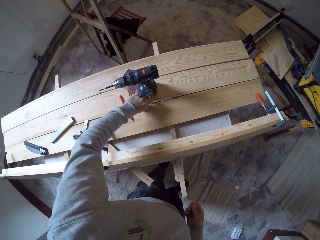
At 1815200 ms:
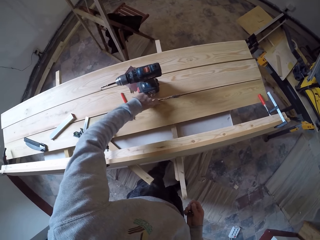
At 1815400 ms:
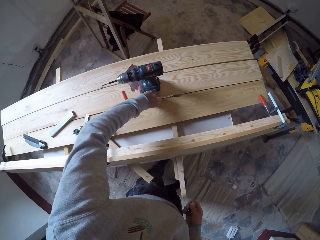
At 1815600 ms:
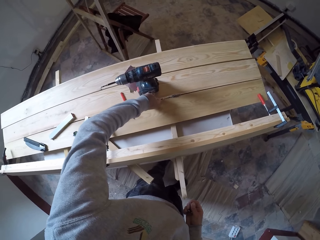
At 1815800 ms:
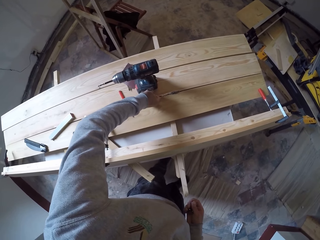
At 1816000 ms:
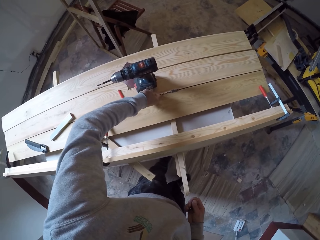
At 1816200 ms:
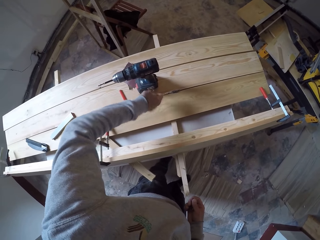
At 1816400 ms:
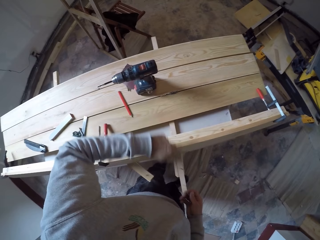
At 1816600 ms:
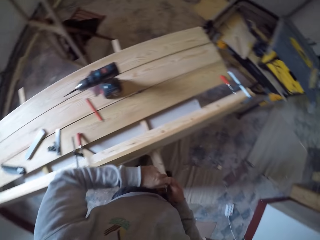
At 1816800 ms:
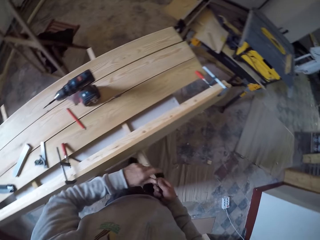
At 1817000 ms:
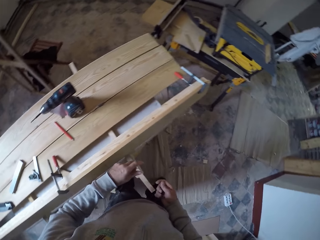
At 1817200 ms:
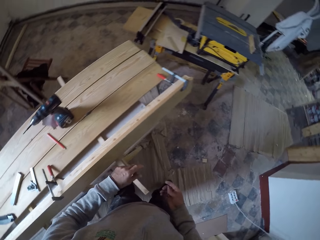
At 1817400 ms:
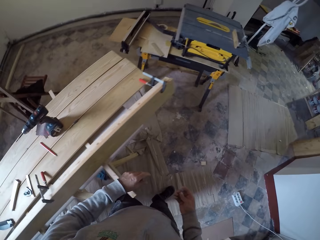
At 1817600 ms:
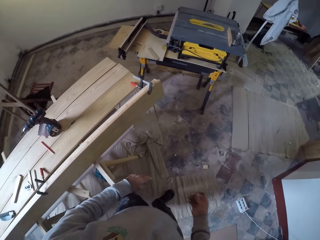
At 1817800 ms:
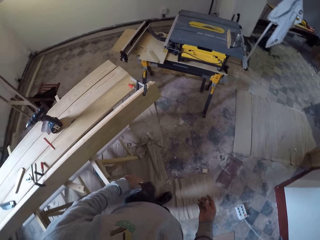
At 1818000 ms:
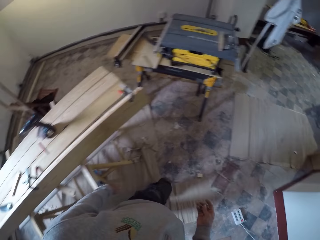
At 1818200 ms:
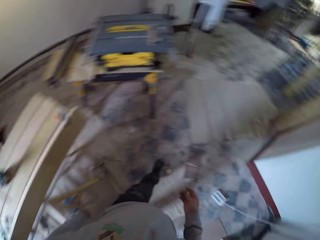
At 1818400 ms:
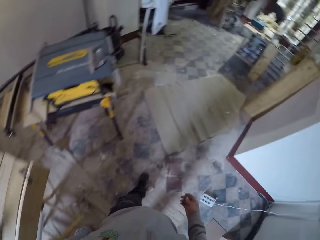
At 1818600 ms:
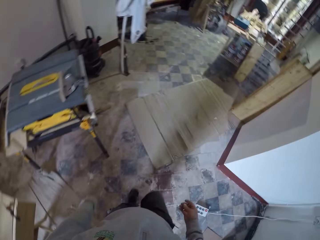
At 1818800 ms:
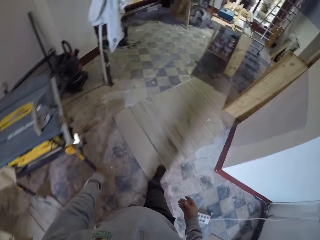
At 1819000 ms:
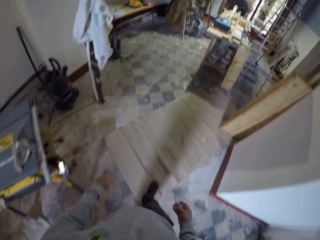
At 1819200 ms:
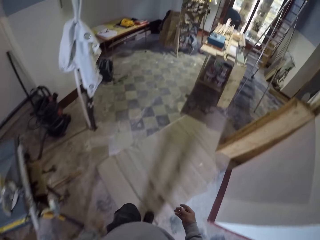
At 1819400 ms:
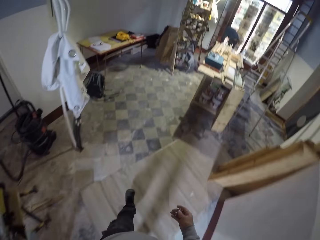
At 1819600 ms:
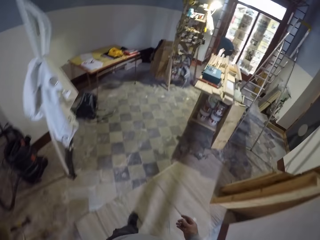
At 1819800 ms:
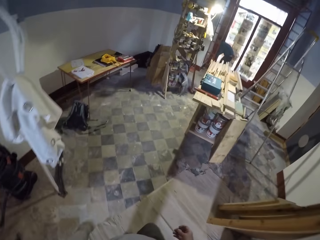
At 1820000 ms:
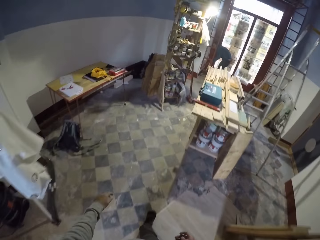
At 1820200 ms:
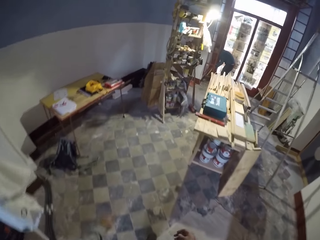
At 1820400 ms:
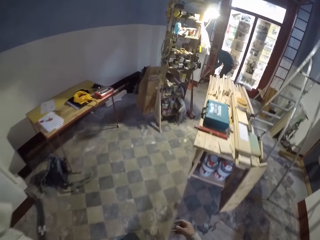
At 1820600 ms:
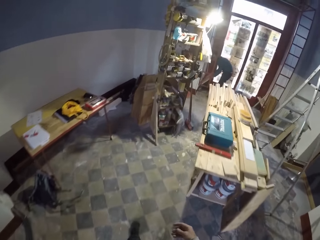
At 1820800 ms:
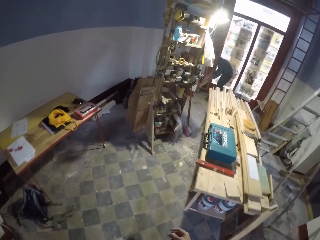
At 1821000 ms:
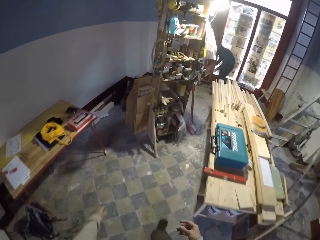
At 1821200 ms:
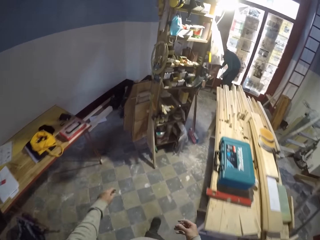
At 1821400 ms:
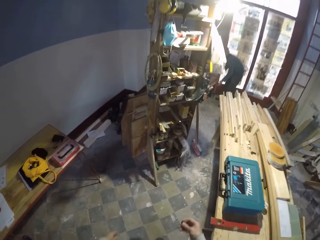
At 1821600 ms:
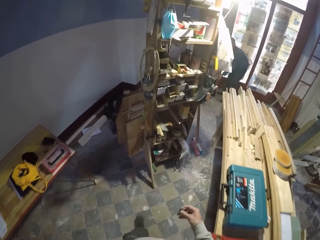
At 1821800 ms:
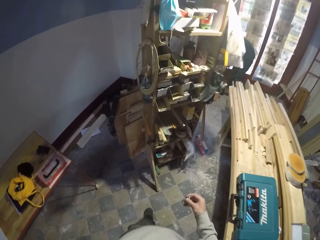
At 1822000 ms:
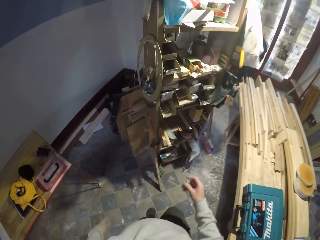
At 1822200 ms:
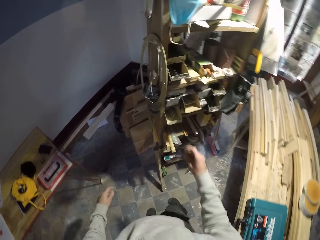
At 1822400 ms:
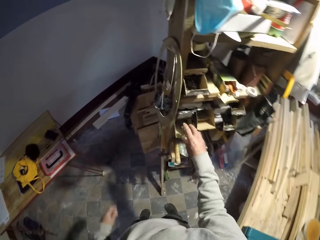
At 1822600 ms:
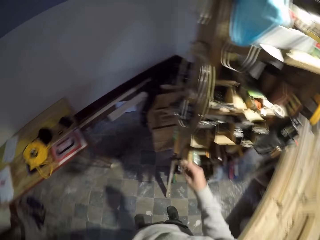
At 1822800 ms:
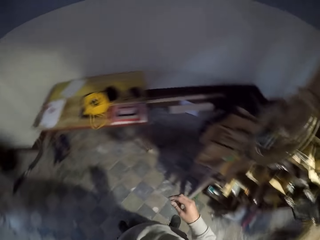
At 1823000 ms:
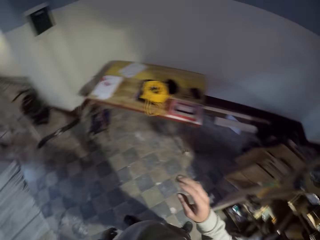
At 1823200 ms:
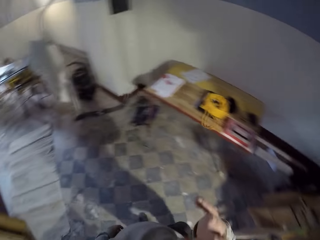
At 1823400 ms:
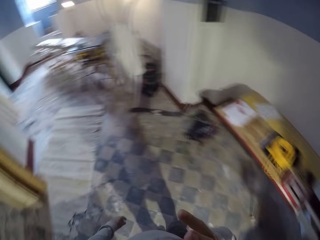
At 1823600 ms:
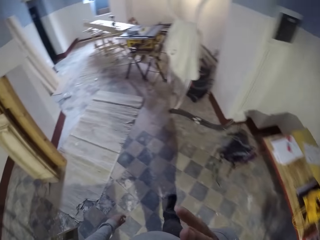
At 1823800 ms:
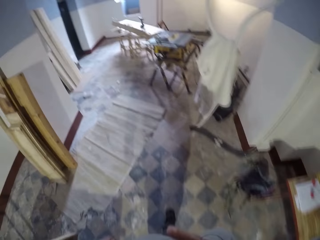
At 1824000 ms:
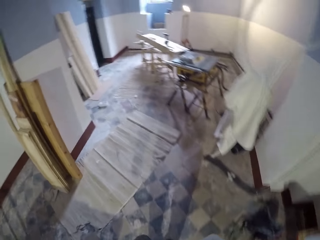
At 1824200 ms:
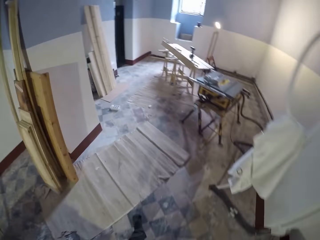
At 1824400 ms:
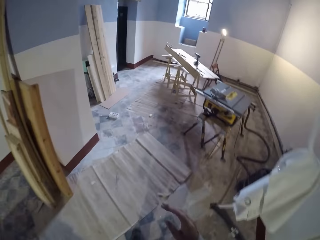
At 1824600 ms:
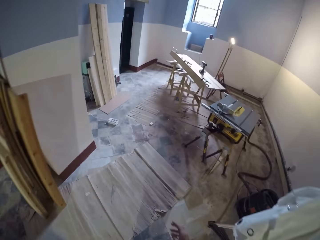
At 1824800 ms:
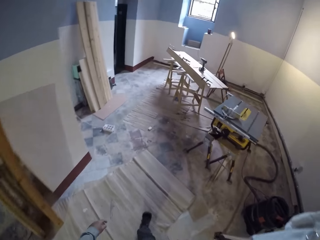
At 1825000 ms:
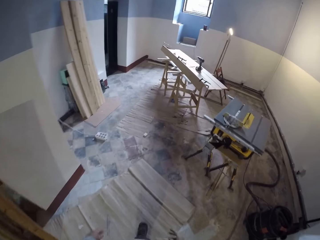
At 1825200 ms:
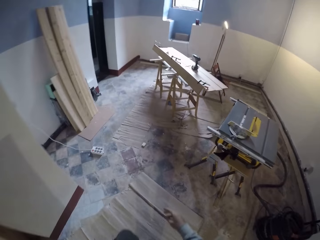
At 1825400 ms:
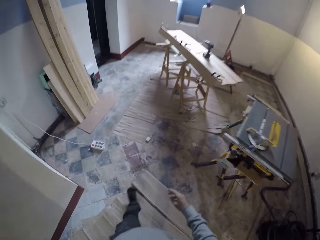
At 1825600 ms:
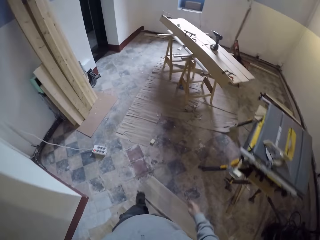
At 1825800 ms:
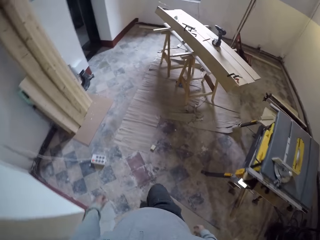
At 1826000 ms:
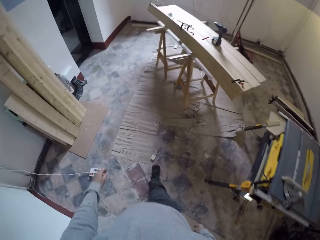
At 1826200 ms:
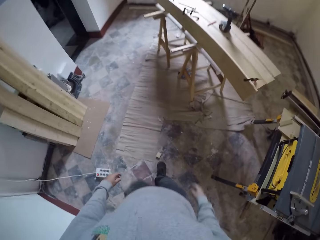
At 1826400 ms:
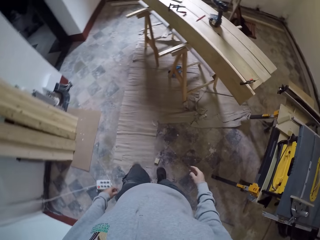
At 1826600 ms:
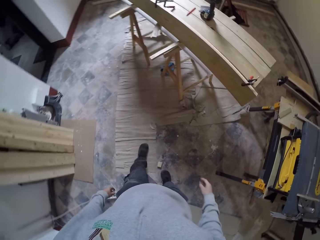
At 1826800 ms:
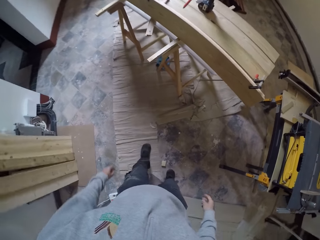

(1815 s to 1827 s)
The camera wearer walks in the workshop. They store the screw in a container. They touch the face. They walk in the workshop.

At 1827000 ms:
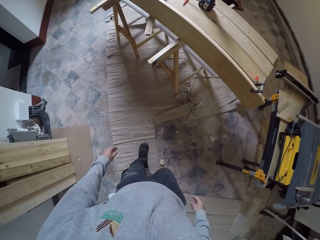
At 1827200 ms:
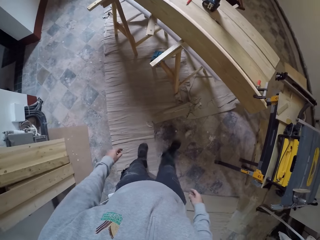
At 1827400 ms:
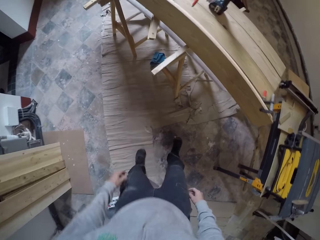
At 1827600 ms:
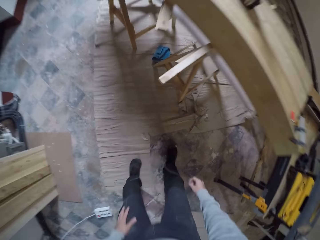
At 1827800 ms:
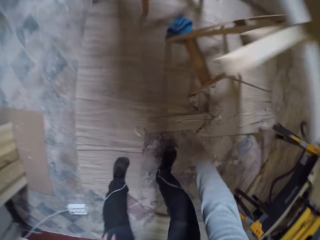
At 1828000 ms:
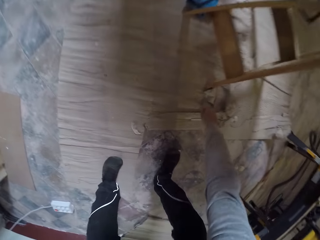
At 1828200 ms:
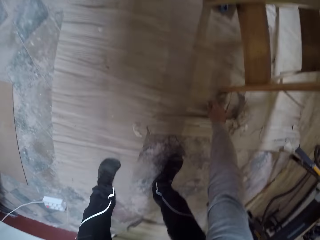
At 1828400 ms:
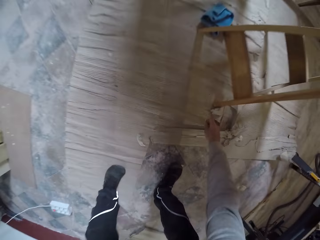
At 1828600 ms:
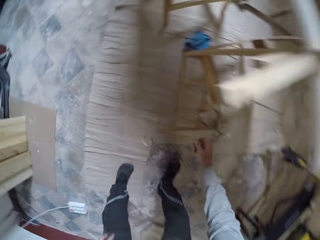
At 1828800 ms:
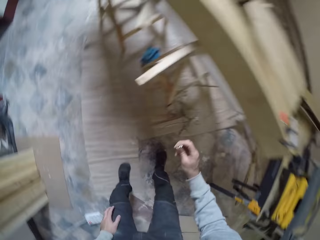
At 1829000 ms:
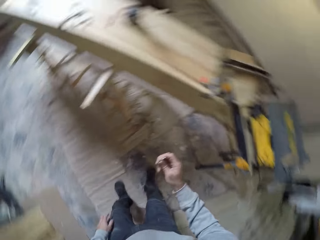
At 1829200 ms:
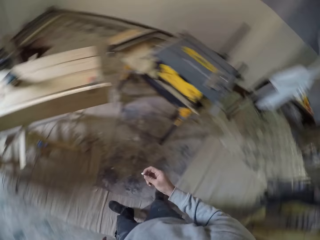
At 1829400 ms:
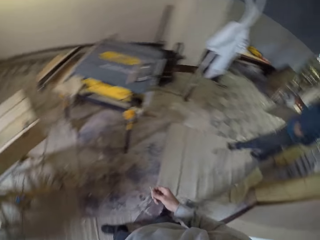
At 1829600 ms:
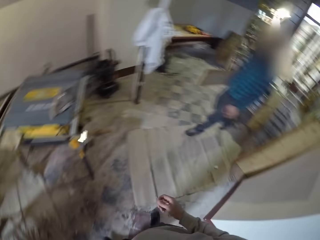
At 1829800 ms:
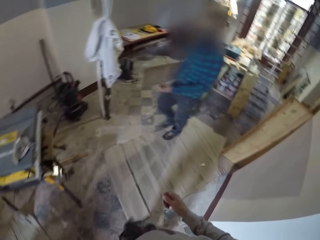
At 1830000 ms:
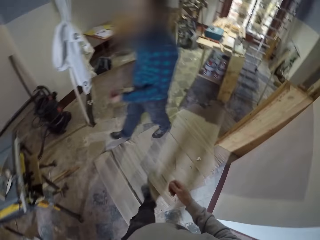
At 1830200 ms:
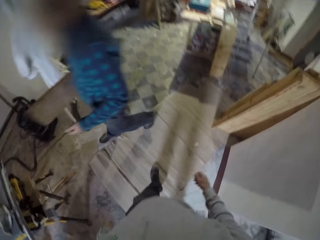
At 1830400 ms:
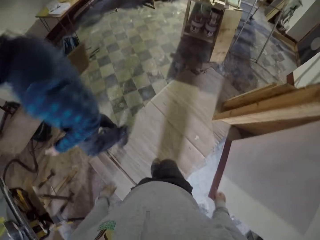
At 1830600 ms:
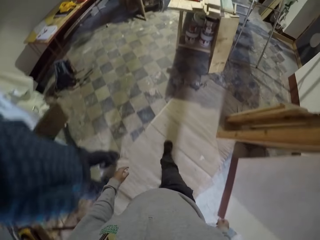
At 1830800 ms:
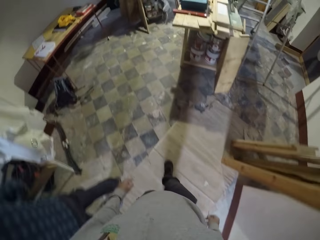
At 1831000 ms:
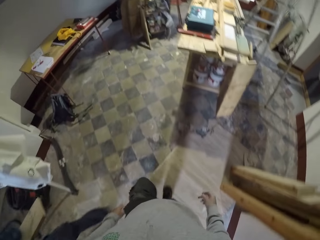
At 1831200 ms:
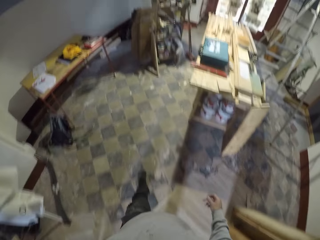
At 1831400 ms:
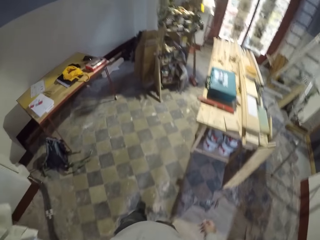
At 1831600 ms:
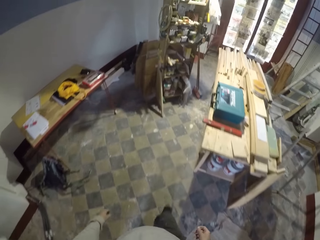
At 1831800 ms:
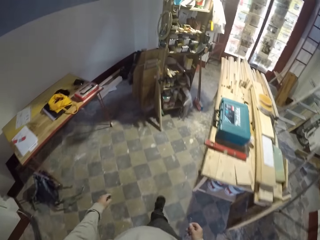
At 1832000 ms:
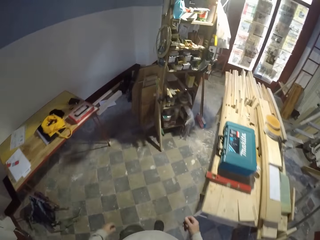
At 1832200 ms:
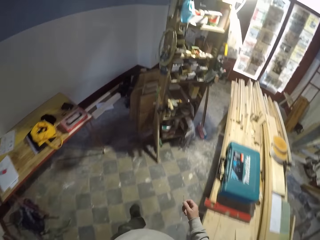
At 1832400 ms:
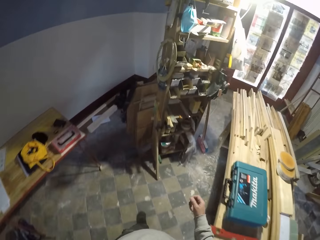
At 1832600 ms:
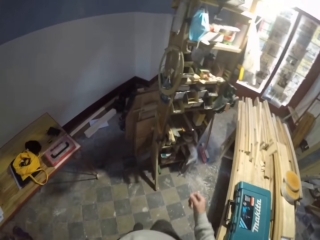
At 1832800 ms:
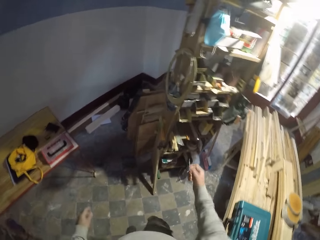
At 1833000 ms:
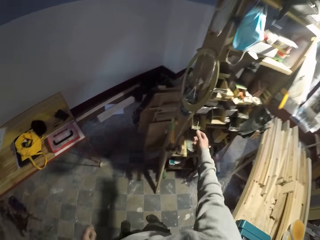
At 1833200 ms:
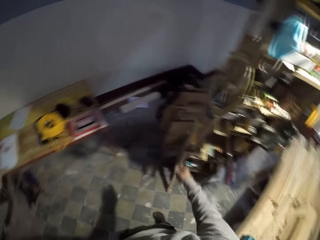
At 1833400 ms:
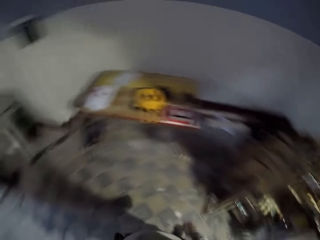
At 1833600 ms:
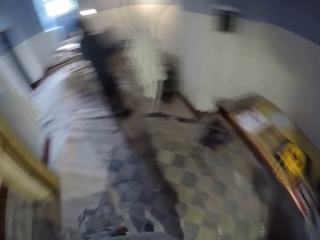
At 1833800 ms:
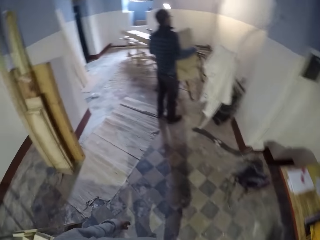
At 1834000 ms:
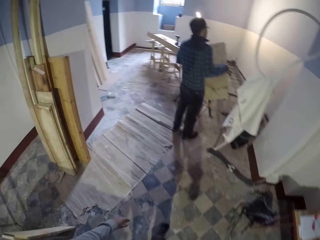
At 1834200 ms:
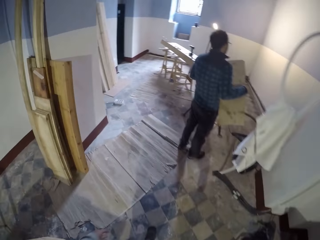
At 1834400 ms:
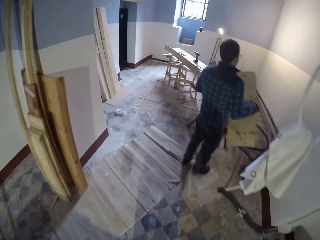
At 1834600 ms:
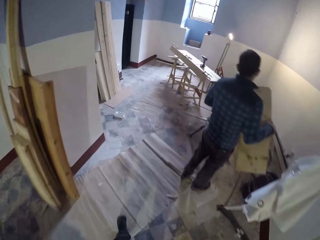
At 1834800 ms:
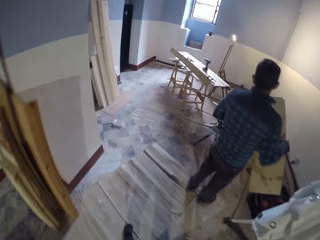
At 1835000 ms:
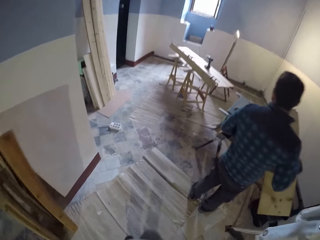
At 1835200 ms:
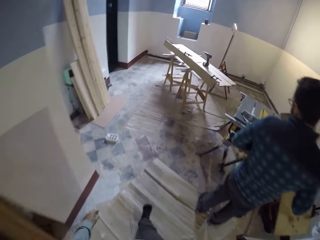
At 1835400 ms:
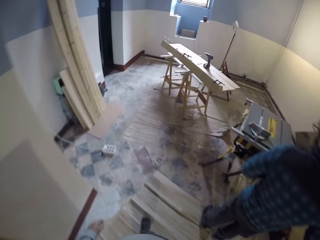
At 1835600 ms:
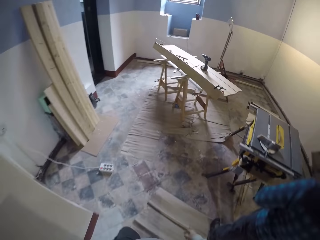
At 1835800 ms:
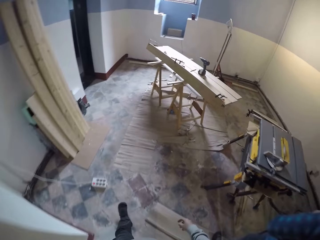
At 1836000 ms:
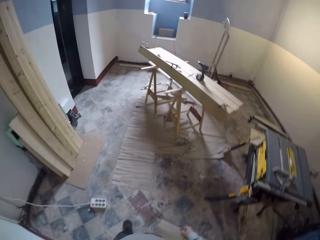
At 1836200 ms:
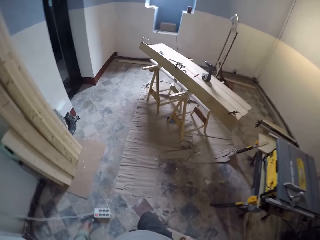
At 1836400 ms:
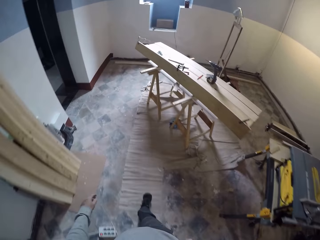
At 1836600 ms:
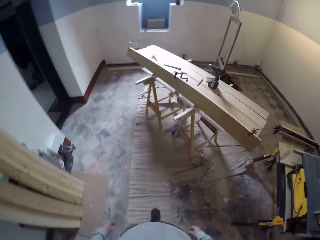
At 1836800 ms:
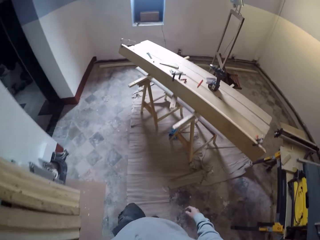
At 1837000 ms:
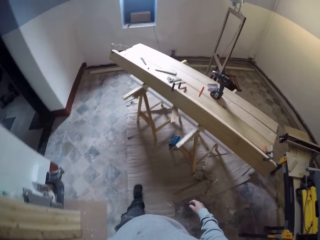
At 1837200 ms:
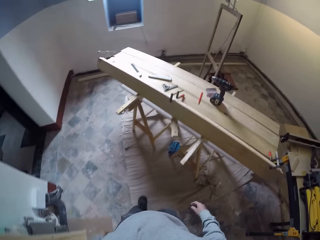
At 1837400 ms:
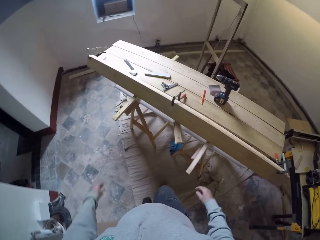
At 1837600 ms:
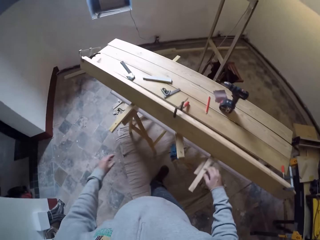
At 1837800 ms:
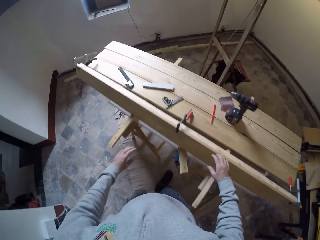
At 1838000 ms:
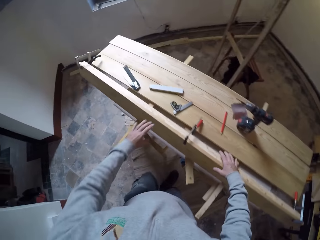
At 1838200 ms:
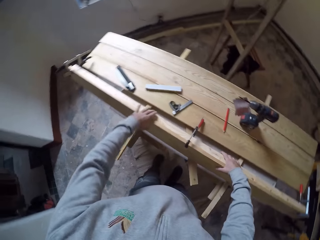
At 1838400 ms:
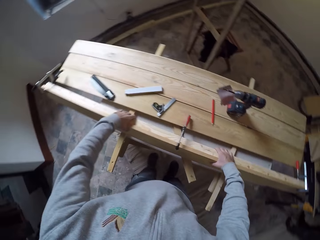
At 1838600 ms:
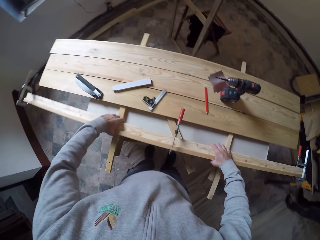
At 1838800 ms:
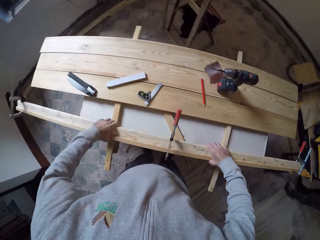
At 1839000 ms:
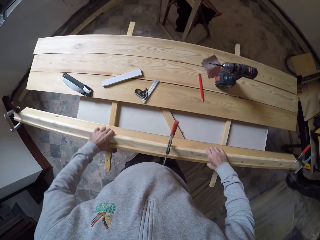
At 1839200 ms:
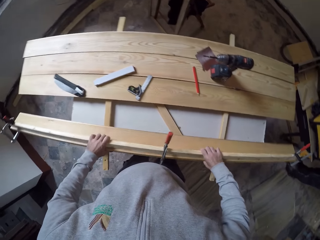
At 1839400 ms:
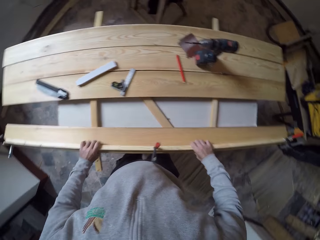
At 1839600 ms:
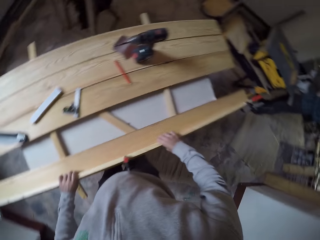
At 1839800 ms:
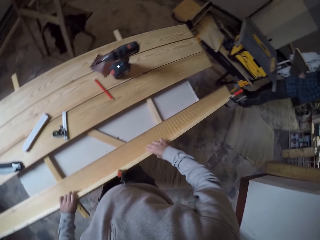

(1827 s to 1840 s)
The camera wearer hits a piece of wood with the right leg. They bend toward the floor. They pick a drill bit or screw on the floor. They walk in the workshop. They drop the screw in the container. They walk in the workshop. They turn the plywood on the bench.
